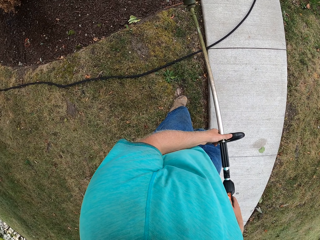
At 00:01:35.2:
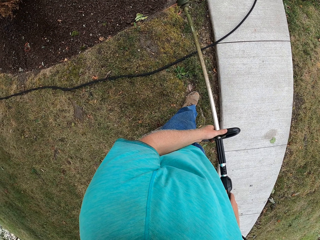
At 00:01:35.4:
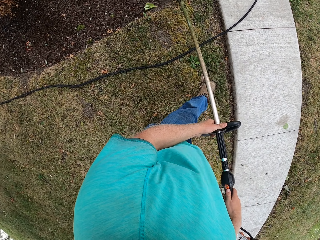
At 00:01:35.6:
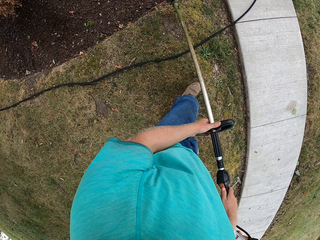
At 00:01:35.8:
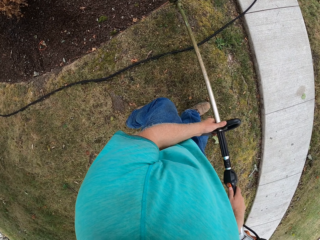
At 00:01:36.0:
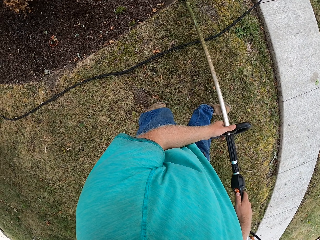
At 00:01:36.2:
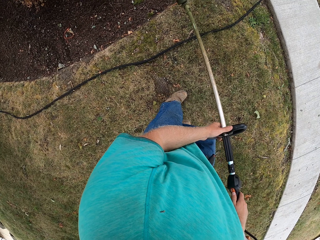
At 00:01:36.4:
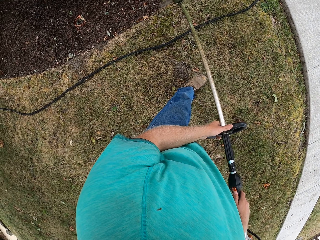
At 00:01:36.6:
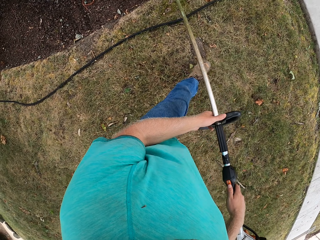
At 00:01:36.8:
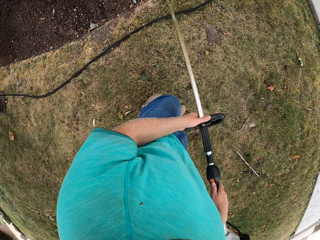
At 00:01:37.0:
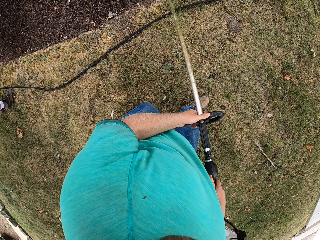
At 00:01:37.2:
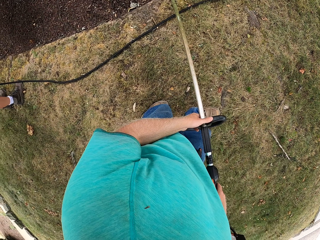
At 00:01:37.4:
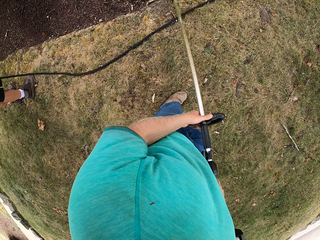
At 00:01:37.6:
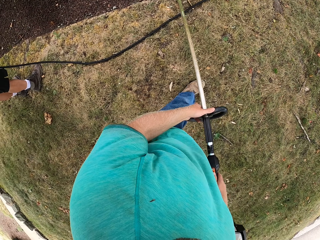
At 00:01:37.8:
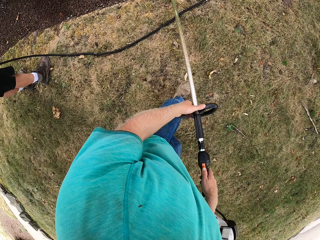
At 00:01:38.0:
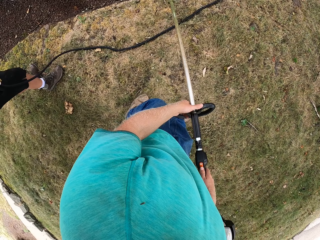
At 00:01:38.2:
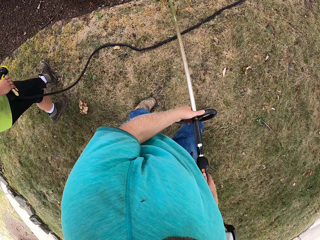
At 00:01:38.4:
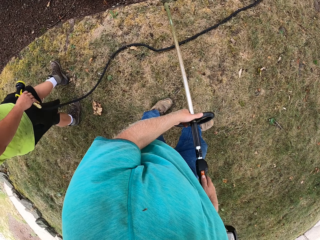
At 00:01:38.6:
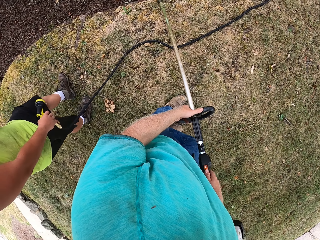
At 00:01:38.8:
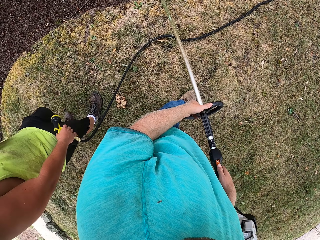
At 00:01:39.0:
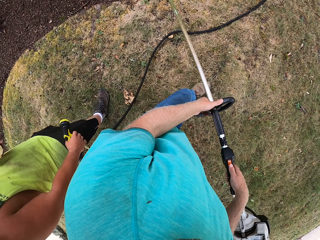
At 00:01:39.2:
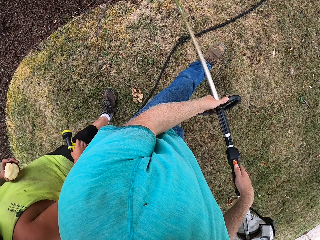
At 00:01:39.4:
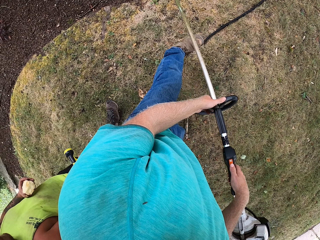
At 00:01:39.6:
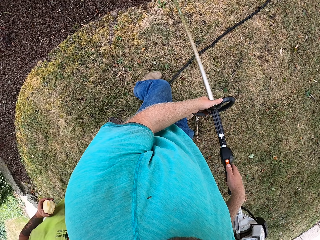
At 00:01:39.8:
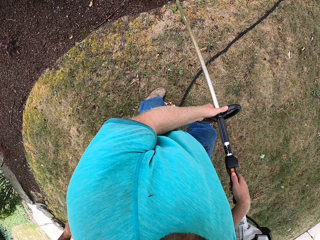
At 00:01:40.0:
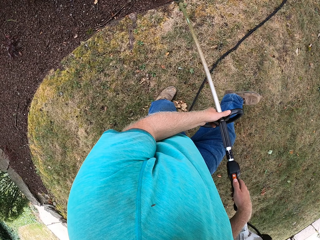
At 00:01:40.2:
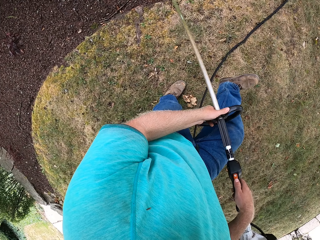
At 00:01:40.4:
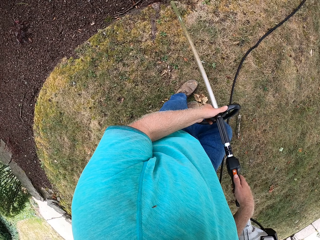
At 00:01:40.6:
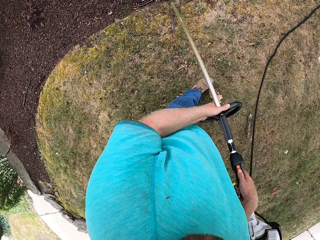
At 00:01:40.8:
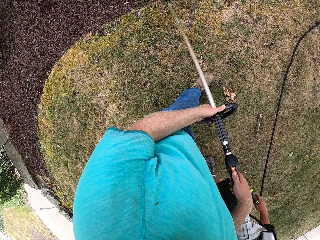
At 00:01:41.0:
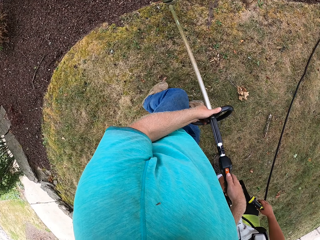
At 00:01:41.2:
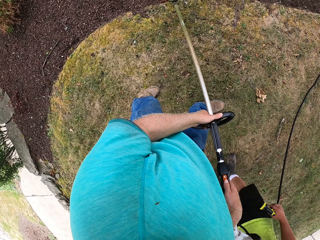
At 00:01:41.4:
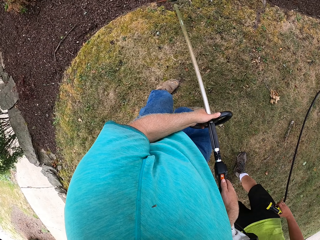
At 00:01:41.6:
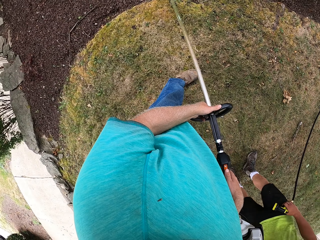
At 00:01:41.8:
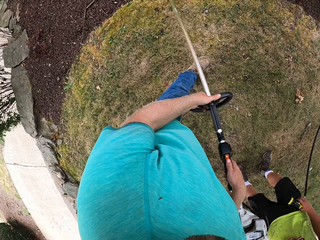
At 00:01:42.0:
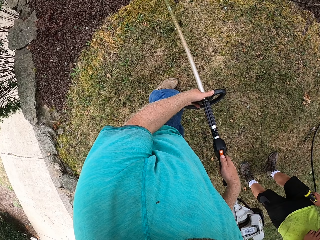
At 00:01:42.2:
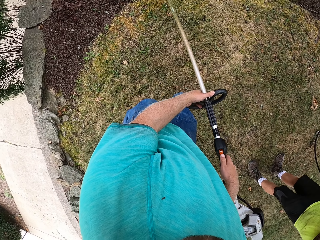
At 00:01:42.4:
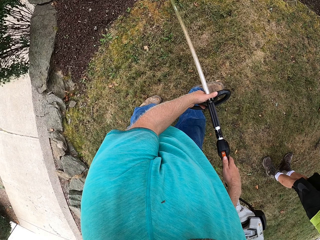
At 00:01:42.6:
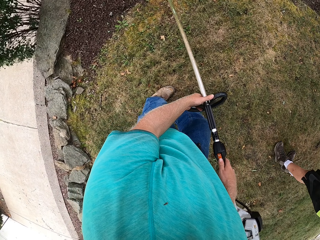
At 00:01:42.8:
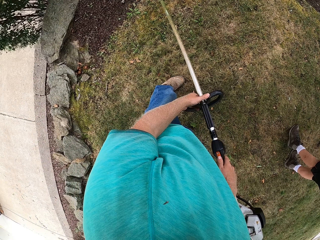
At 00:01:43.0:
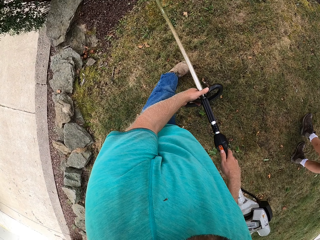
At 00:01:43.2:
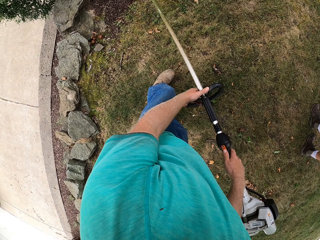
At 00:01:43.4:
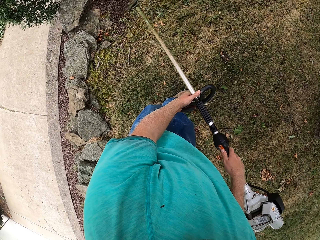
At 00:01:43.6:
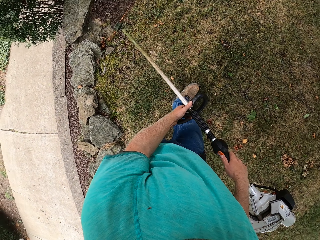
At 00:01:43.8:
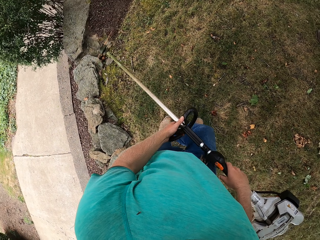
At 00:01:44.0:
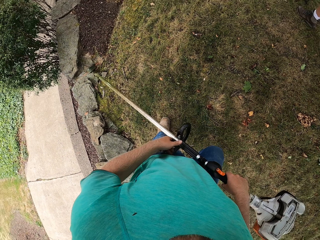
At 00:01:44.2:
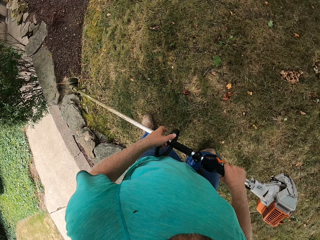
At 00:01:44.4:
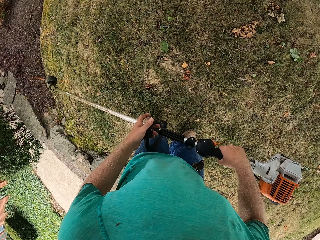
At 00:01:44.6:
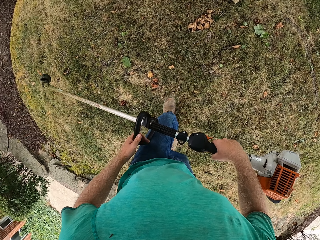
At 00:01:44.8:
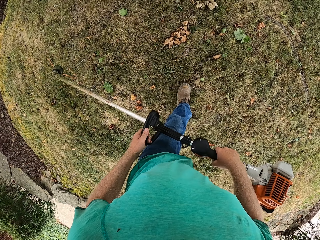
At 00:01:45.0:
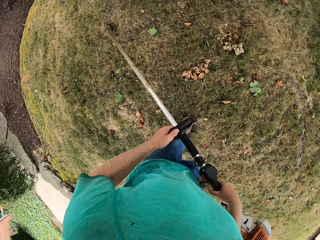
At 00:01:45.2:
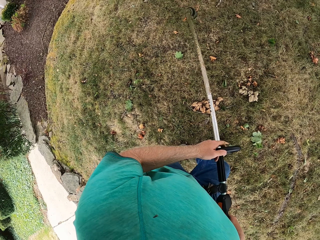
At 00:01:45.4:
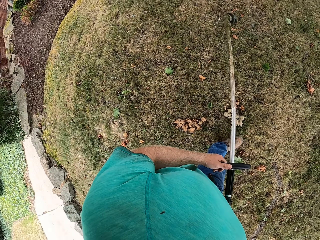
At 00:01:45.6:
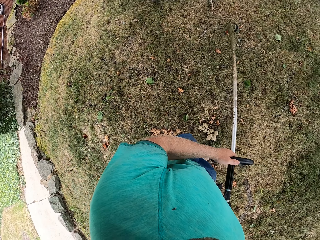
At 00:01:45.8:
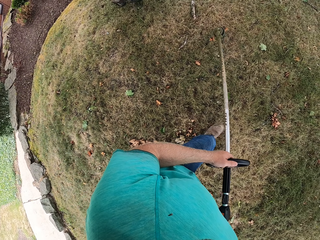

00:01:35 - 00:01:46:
A man walks out of the track for the camera wearer.

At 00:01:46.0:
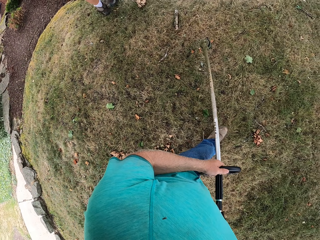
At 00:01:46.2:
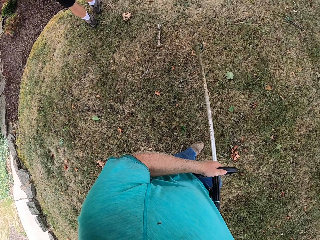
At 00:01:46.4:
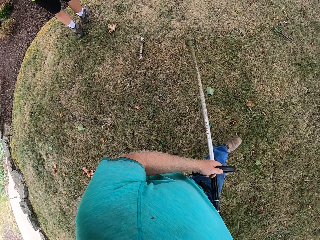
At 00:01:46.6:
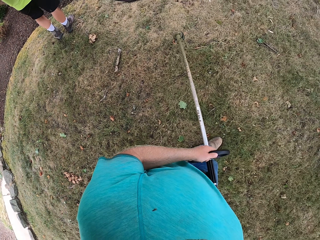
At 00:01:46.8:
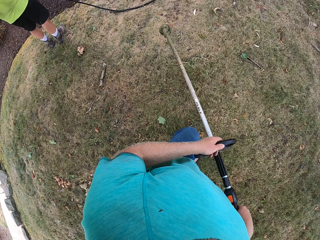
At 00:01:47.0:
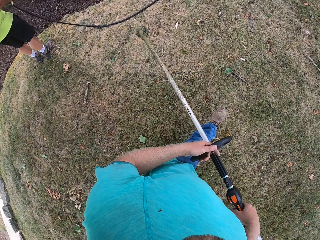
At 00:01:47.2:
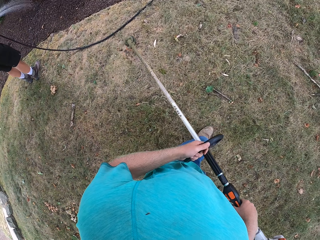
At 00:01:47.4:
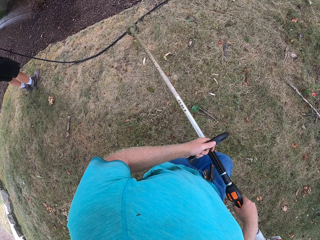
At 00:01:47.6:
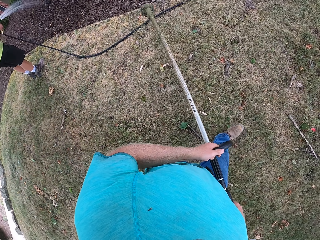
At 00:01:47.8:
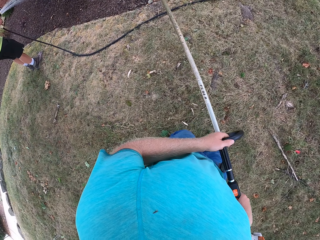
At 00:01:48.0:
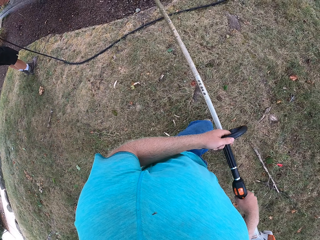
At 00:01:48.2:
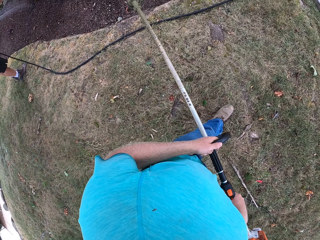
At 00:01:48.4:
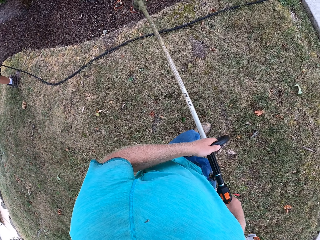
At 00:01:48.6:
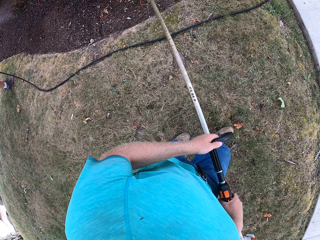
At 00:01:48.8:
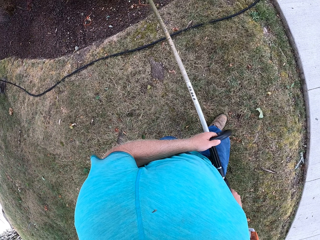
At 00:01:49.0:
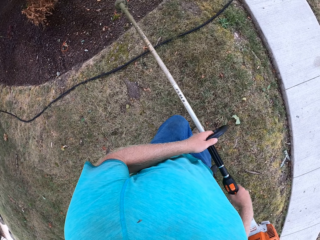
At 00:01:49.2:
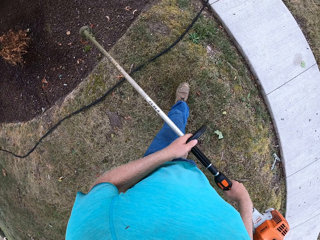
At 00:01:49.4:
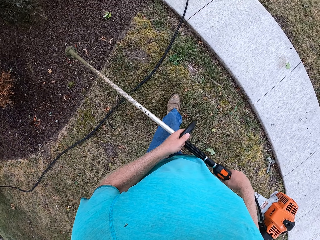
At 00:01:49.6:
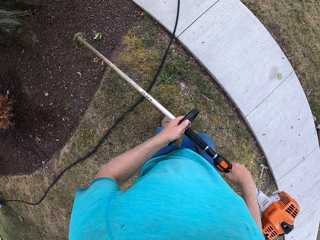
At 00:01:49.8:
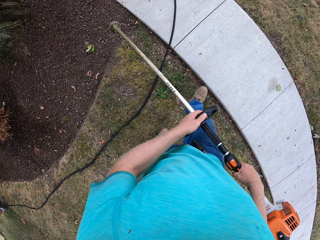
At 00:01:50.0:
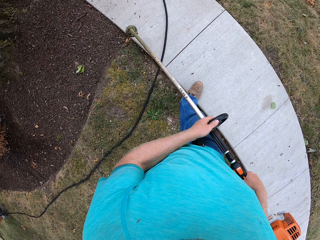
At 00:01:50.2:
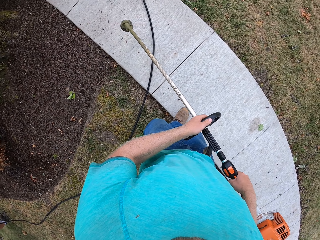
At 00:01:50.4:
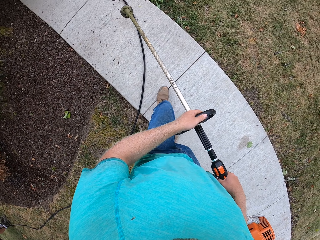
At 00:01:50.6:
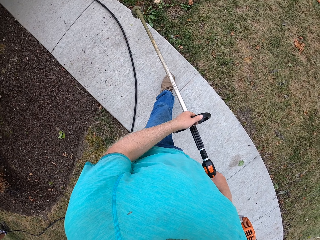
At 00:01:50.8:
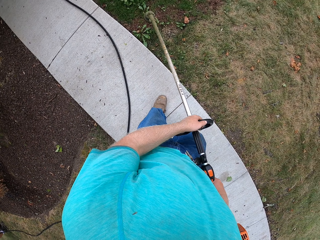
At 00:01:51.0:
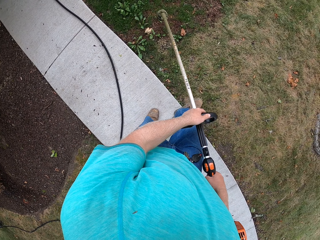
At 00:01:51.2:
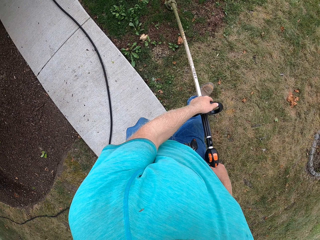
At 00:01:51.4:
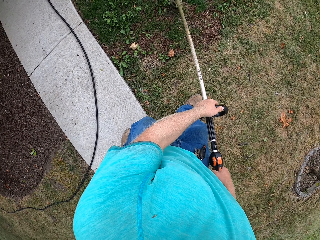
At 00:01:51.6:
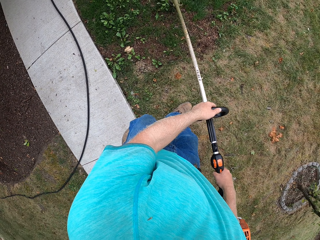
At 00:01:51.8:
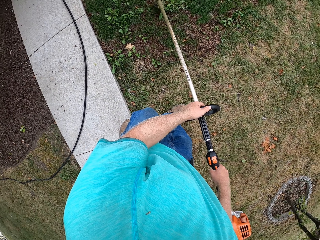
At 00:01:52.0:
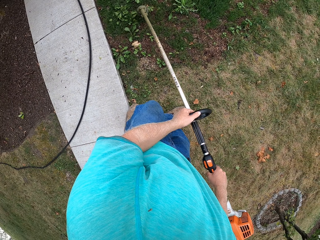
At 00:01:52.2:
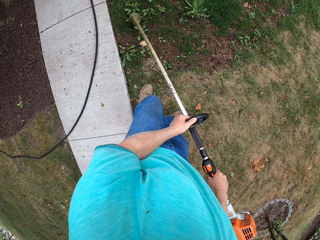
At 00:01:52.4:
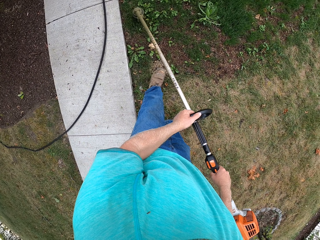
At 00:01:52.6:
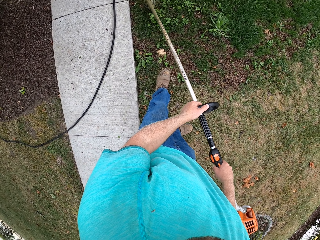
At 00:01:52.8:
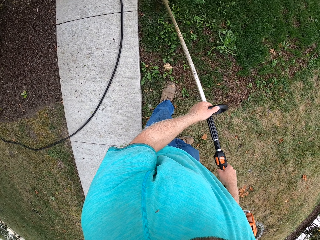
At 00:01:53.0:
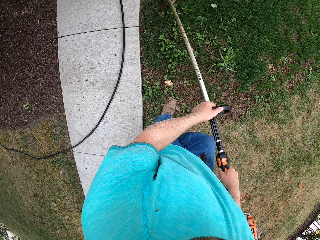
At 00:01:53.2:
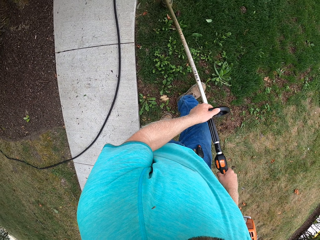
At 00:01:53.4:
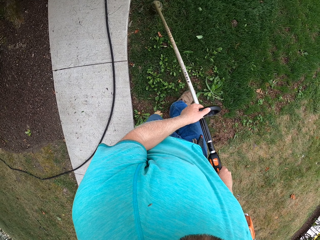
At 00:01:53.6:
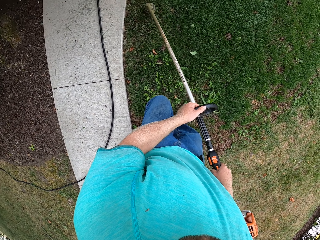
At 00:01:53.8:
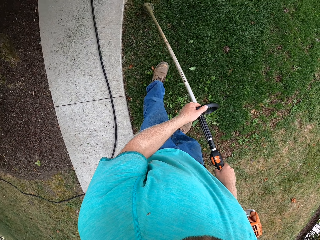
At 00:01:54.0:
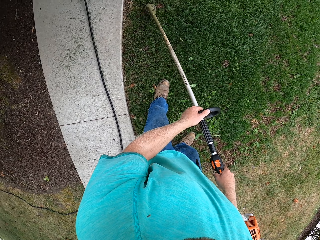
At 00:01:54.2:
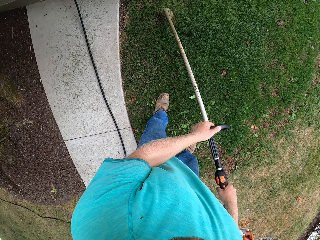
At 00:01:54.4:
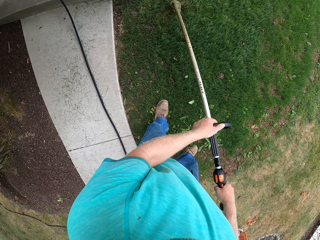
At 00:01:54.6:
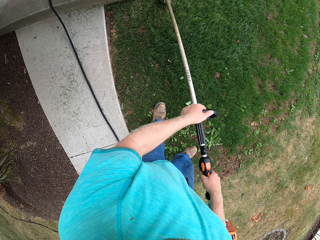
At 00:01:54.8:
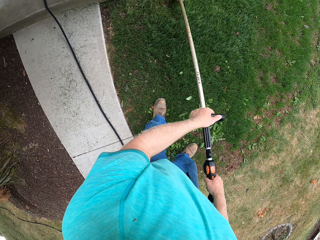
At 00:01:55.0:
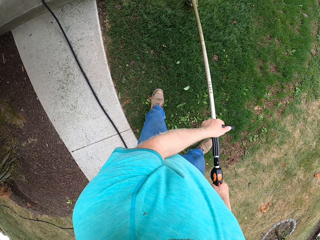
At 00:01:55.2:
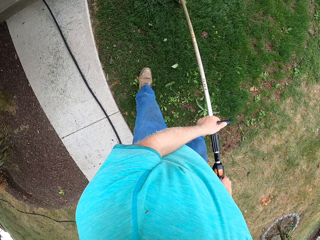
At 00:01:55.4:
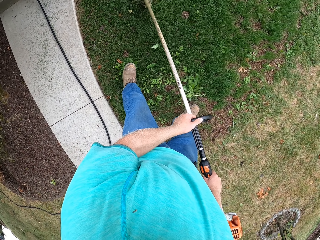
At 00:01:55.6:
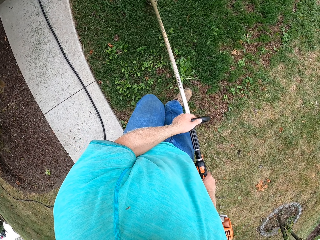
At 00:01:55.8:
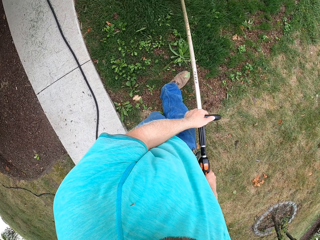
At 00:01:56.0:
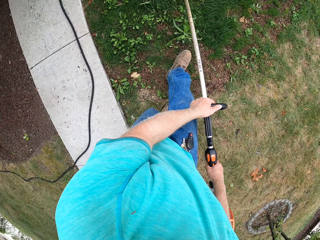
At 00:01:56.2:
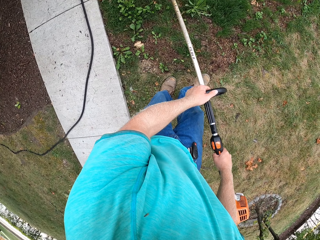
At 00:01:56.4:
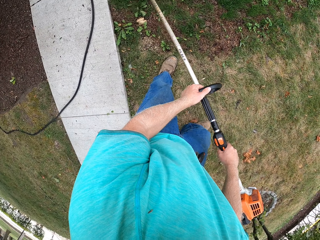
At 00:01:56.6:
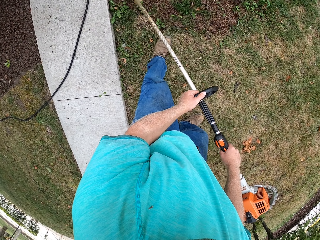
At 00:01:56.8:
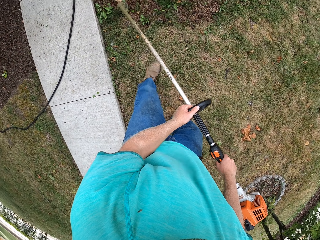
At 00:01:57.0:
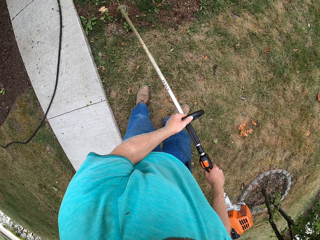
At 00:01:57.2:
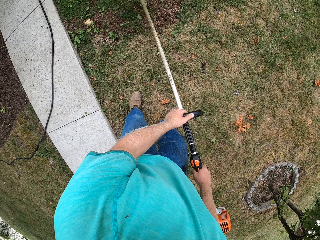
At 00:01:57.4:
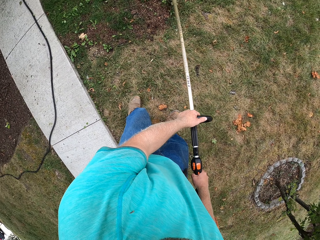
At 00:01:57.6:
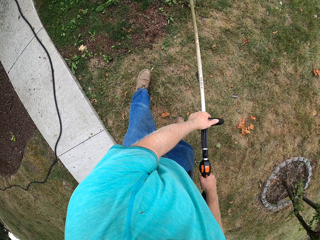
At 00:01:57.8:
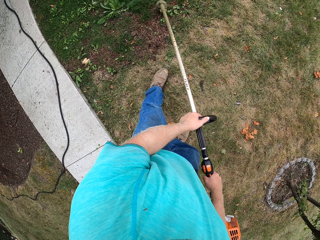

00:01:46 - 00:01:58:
The camera wearer cuts grass in the garden with the grass trimmer in both hands.
